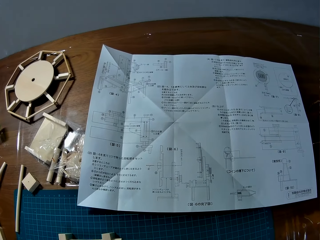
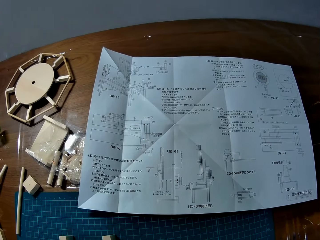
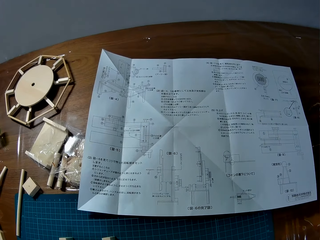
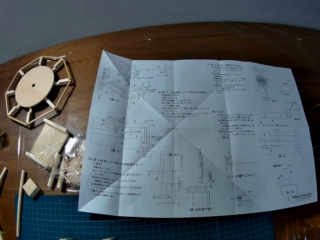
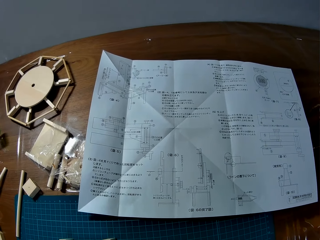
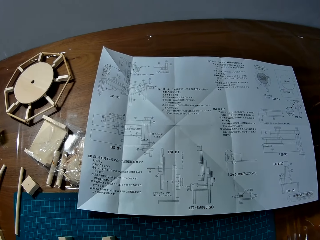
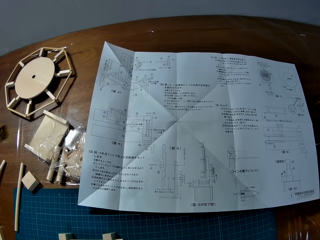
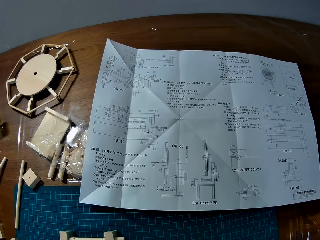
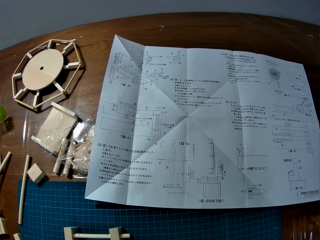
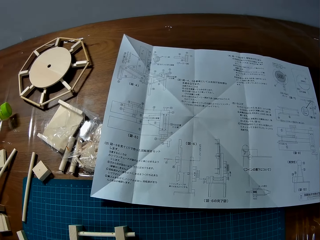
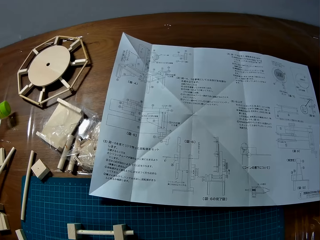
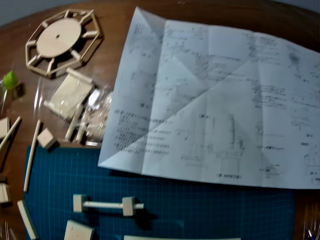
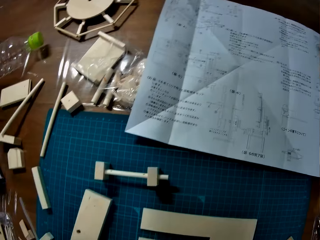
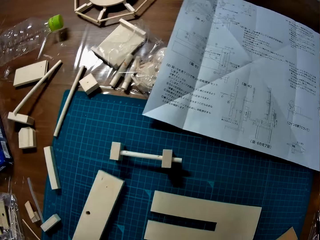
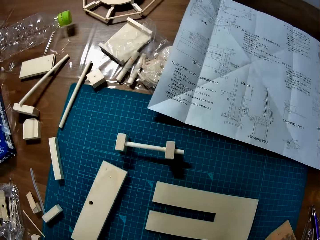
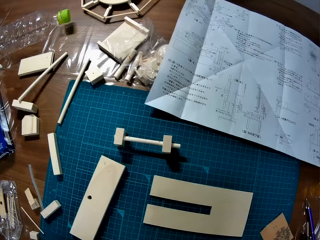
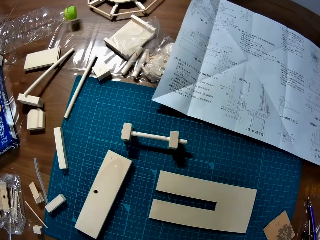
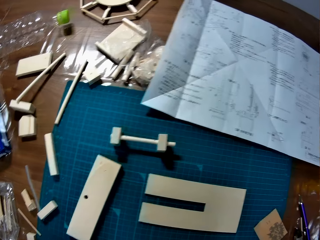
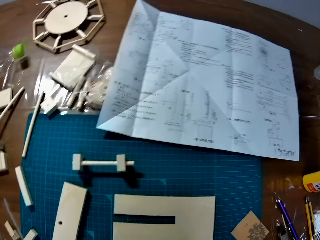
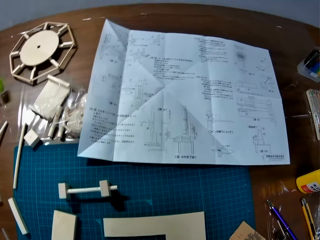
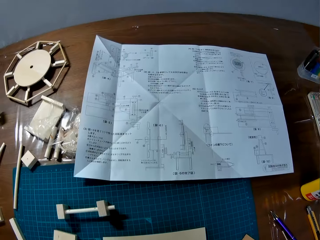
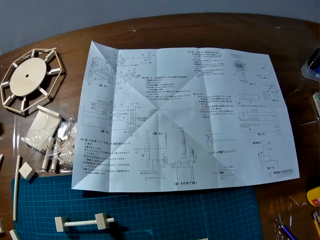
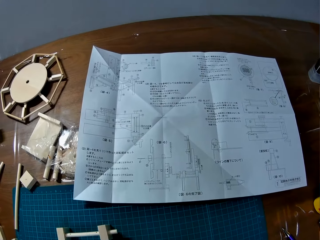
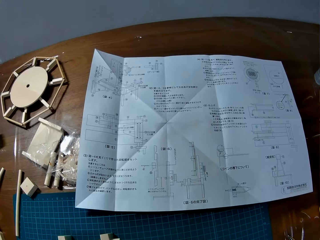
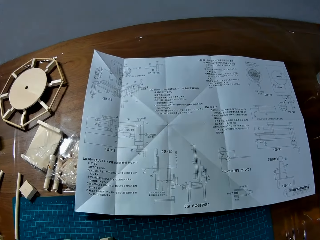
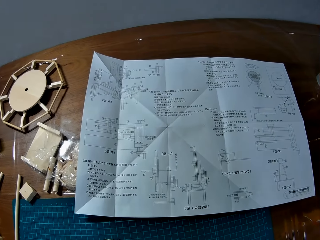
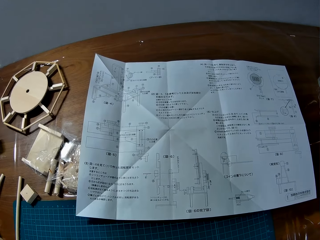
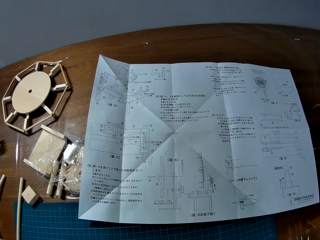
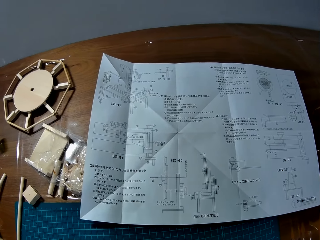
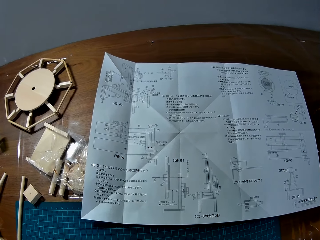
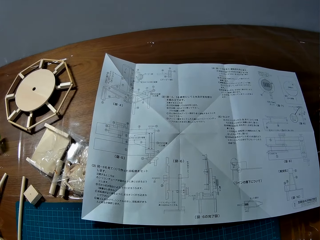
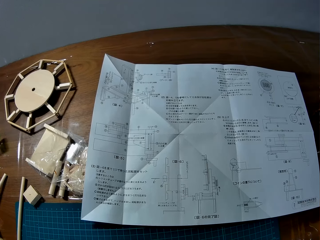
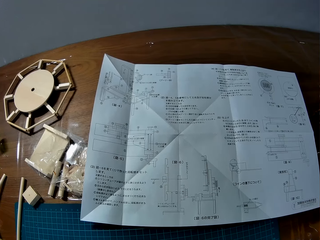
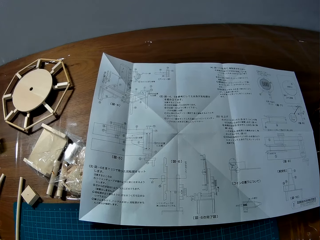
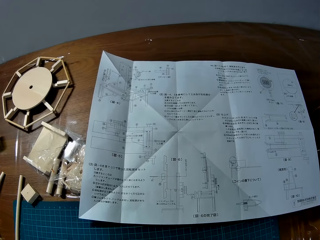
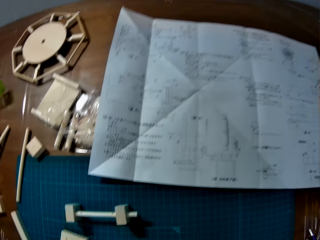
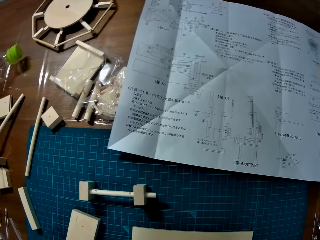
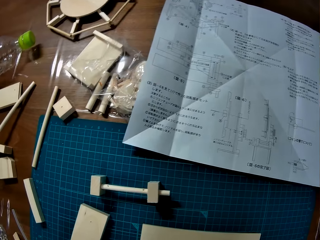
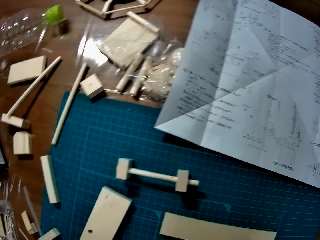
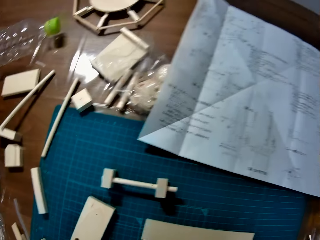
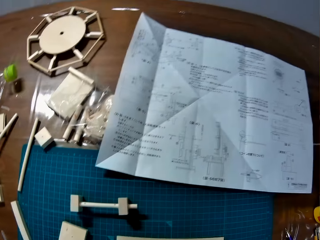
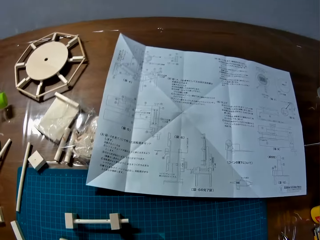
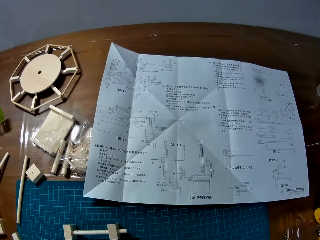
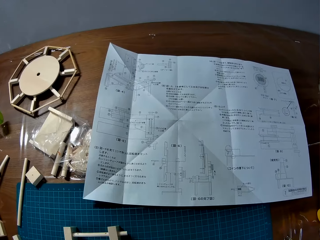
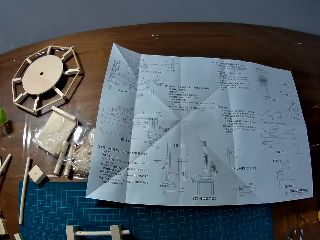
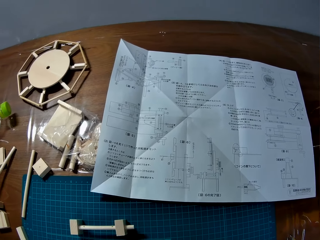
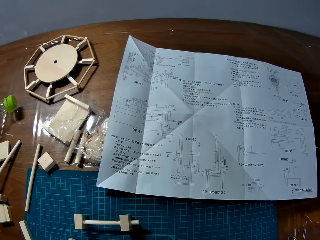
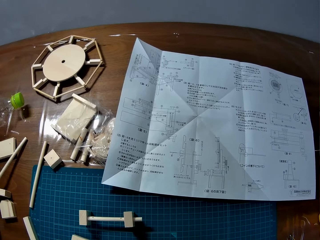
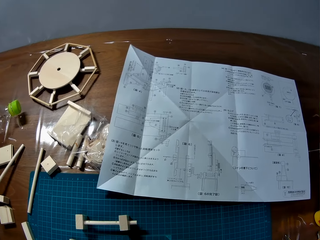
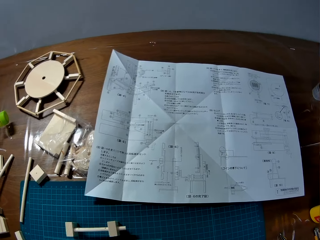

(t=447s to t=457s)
The camera wearer looks around the table.

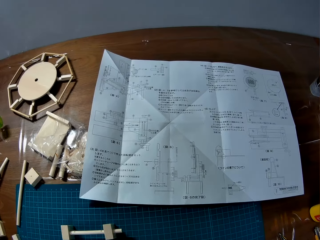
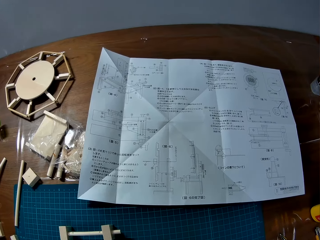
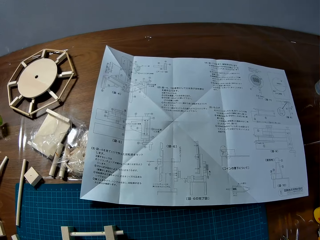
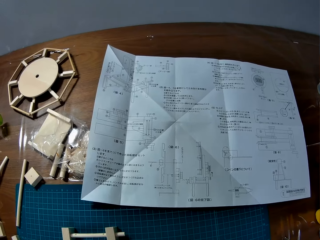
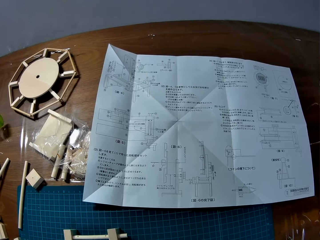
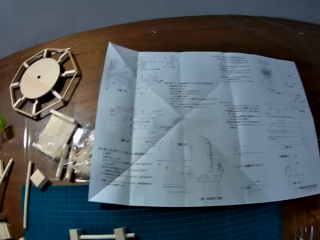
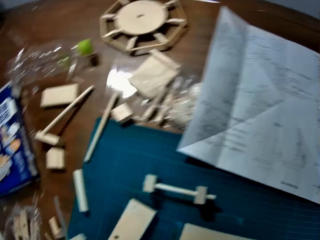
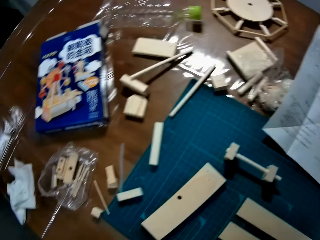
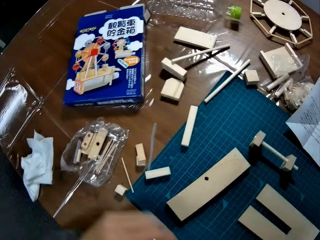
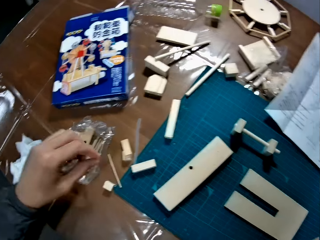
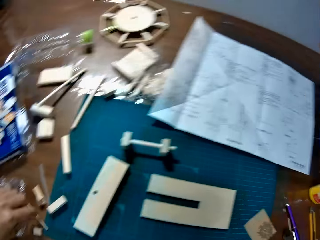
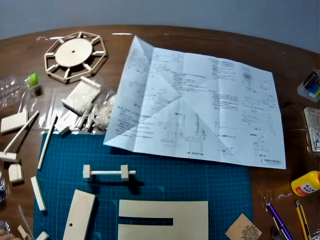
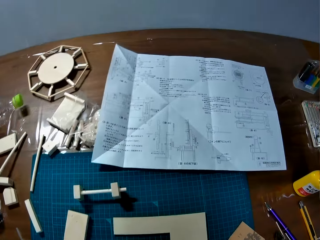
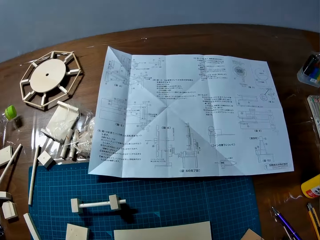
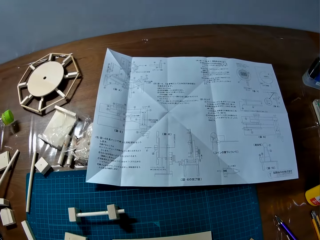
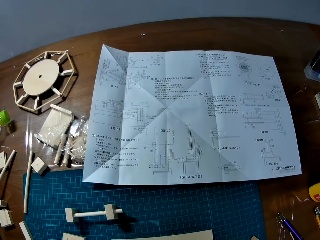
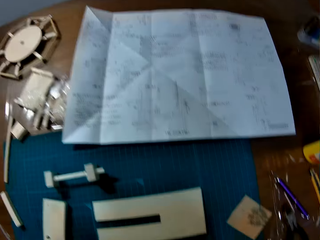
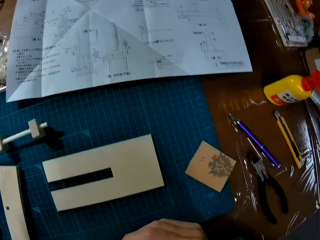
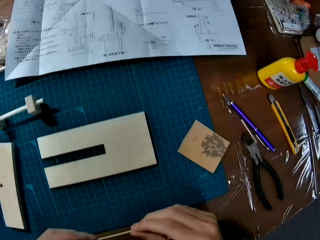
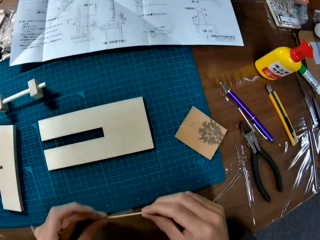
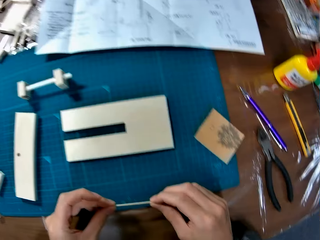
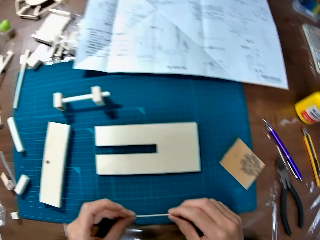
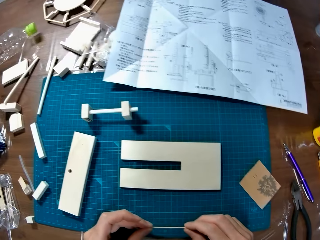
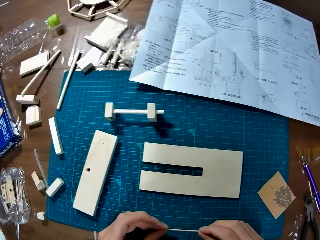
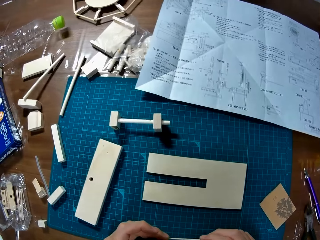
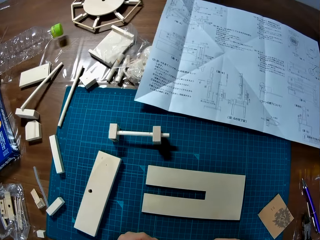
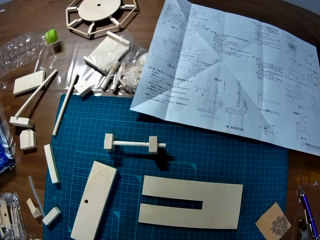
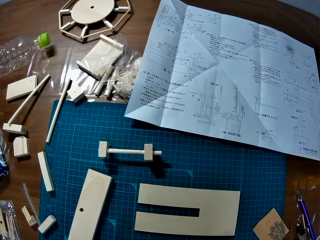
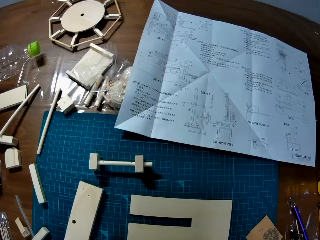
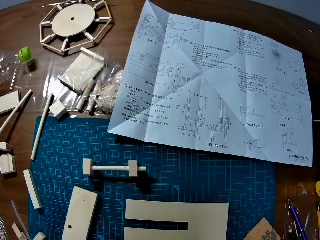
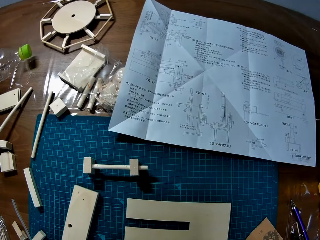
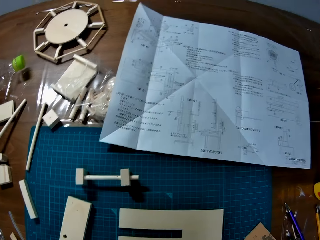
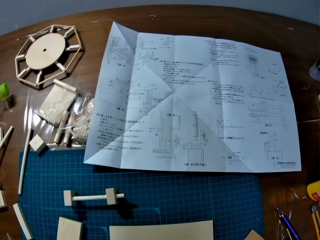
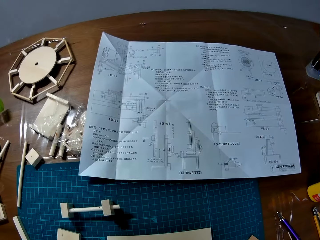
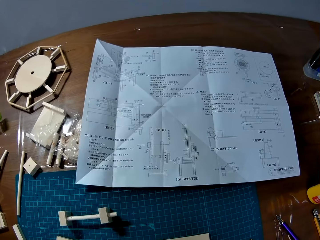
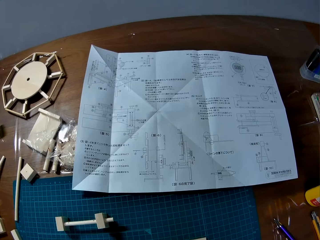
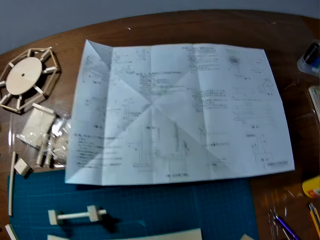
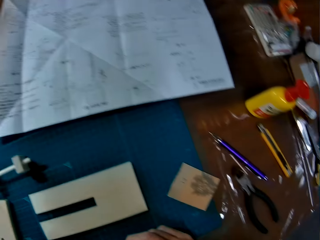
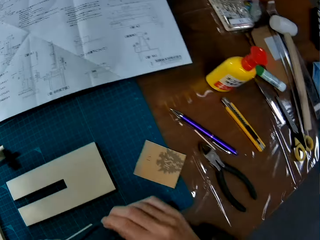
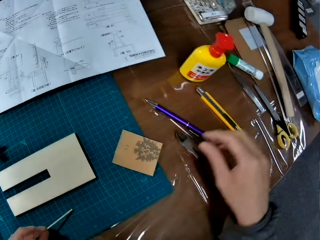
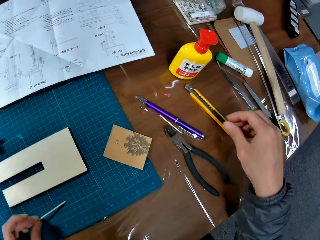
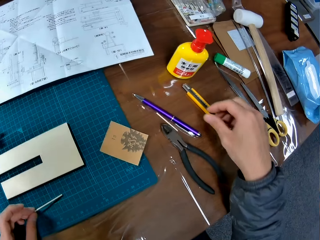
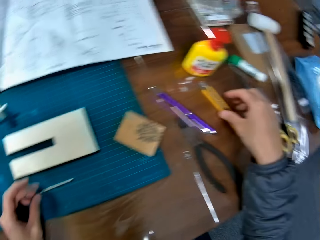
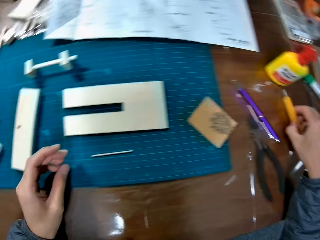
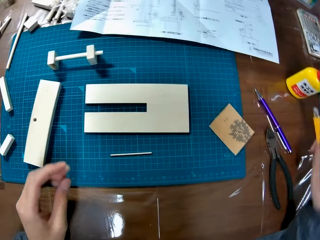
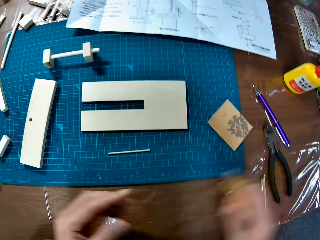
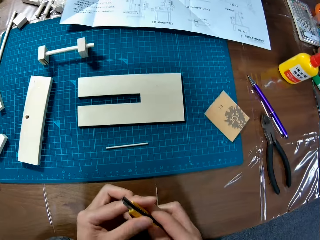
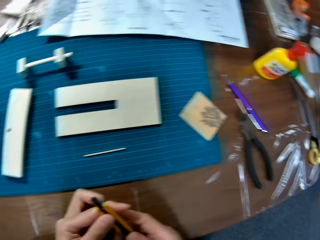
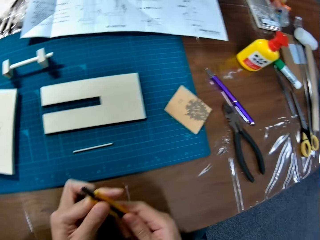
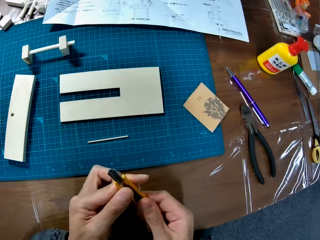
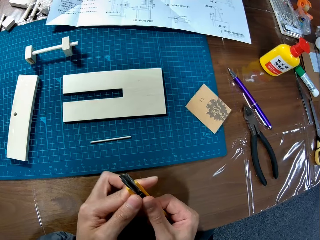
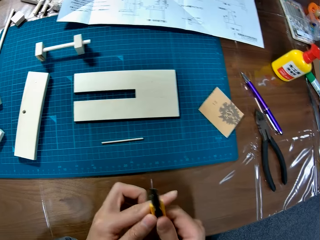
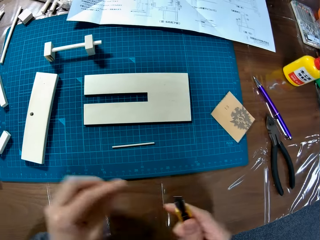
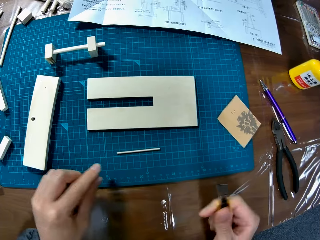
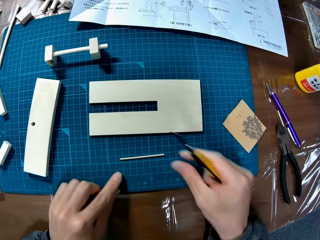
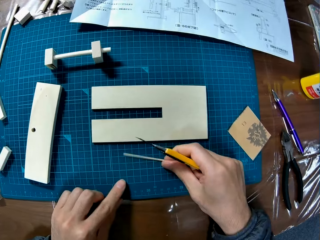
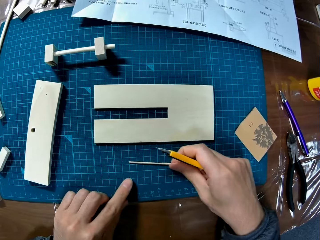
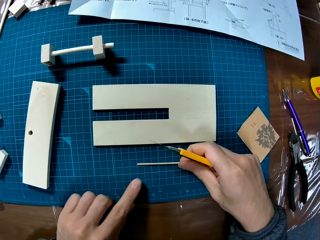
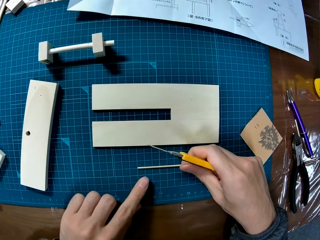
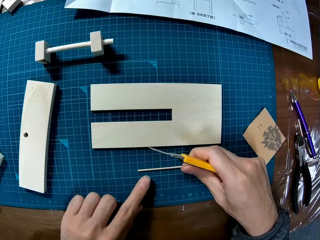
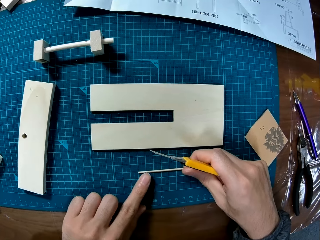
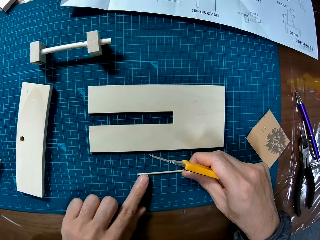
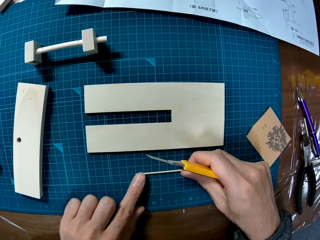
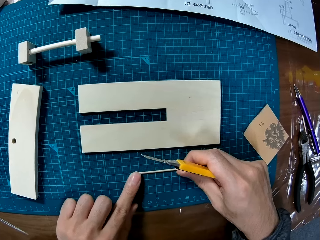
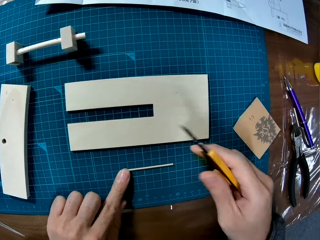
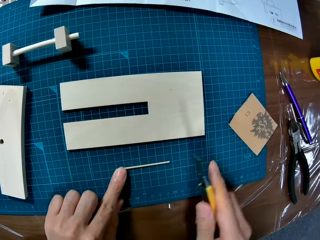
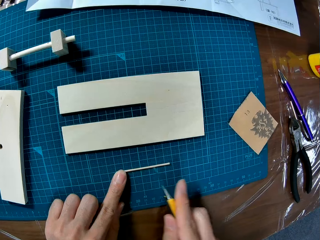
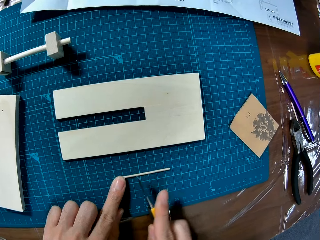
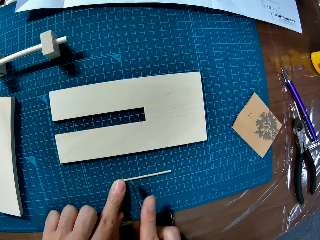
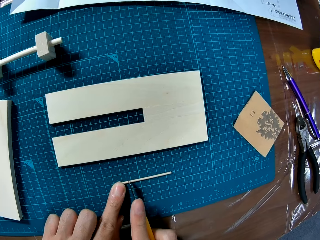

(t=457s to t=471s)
The camera wearer picks a paperboard from the table. He holds the paperboard with both hands. He picks a knife with his right hand. He places the paperboard on the table. He holds the knife with both hands. He holds the paperboard. He places his finger on the paperboard.
